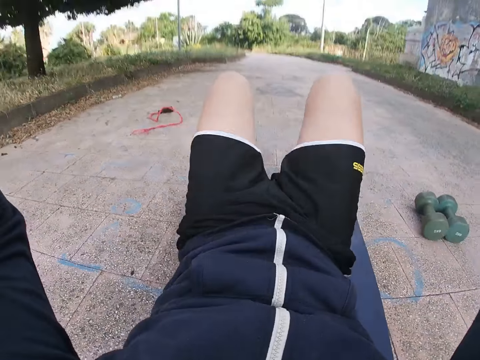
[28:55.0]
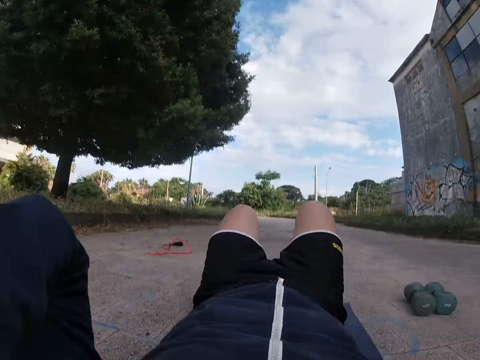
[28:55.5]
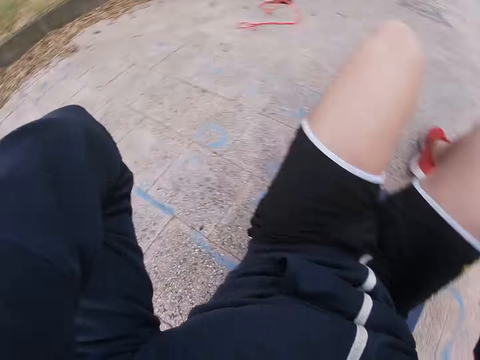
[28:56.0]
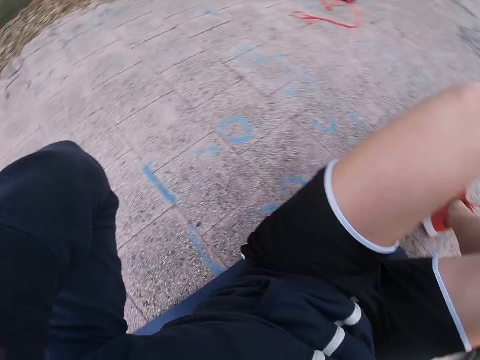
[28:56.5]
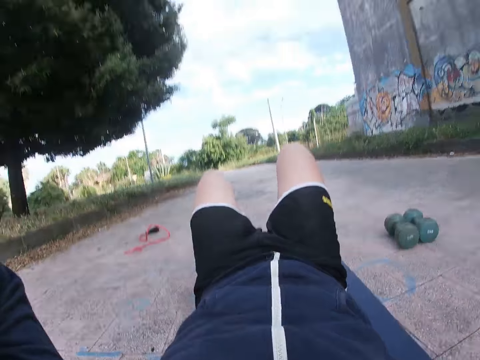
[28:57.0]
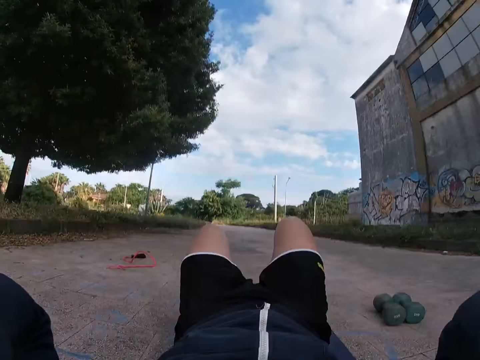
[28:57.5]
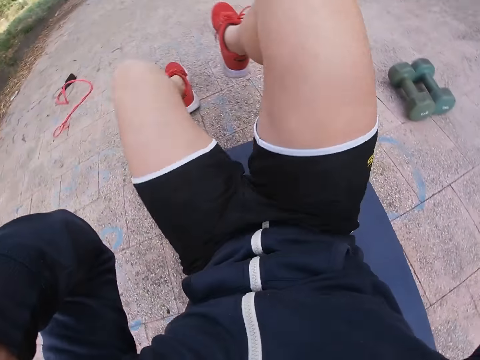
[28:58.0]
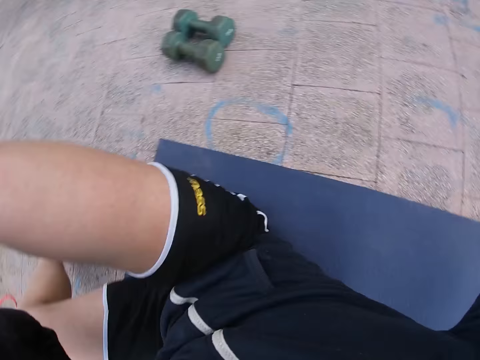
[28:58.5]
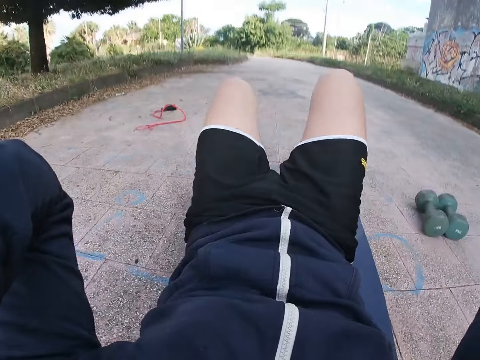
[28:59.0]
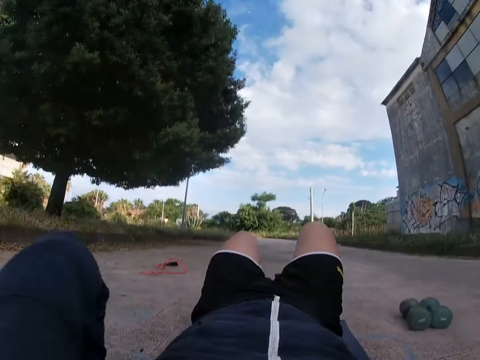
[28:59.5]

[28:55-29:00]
The camera wearer works out.

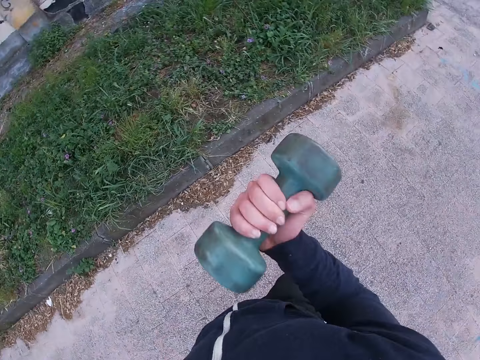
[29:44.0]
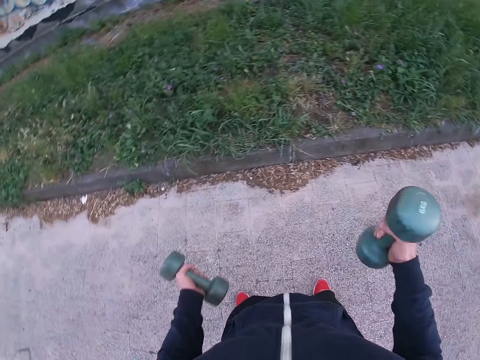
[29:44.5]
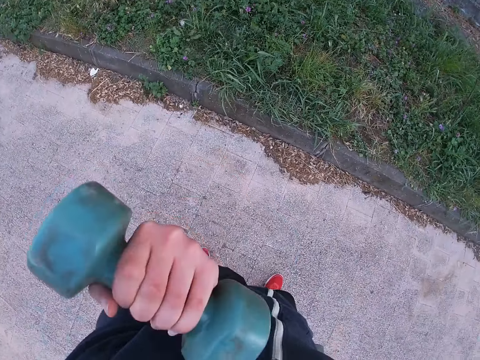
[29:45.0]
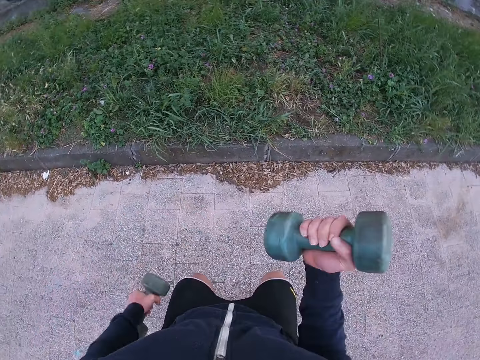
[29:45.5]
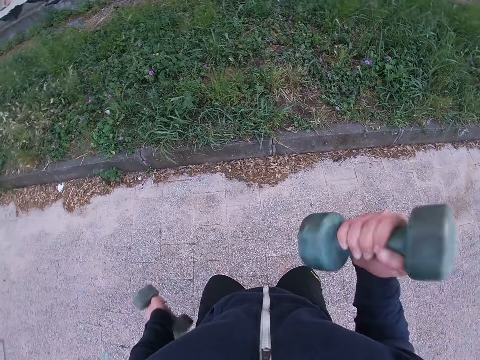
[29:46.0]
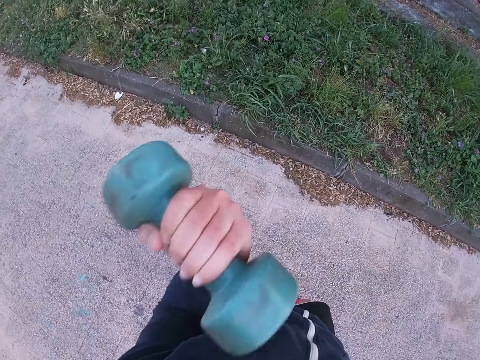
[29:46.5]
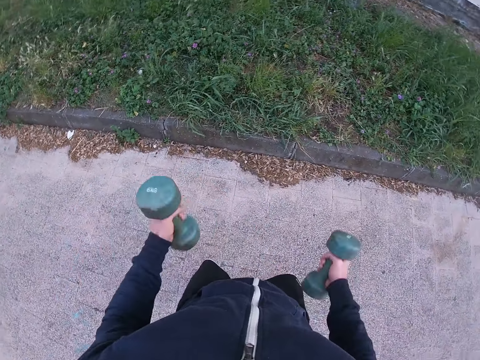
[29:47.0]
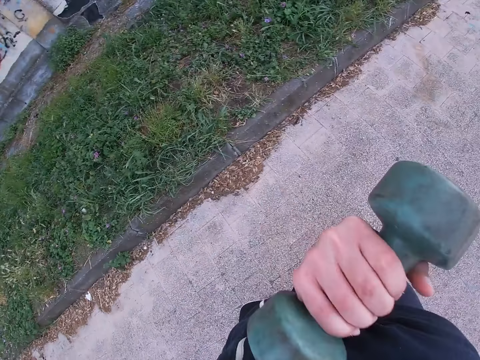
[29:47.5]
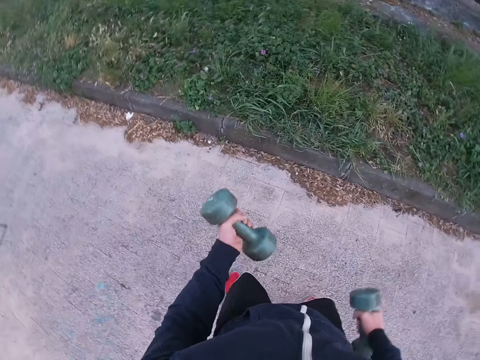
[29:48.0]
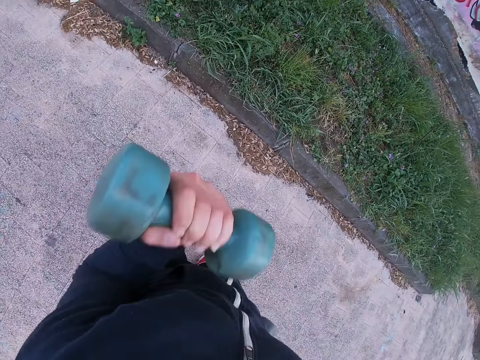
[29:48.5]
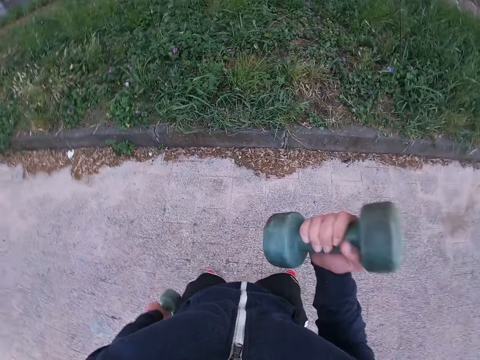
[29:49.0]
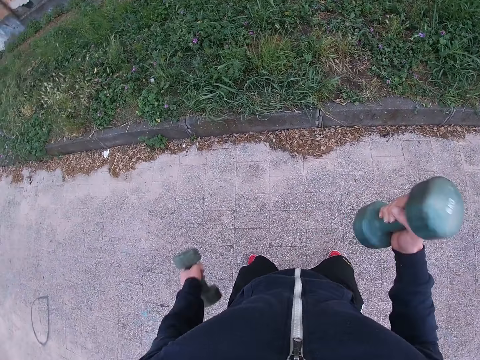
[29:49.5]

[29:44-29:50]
The camera wearer exercises.

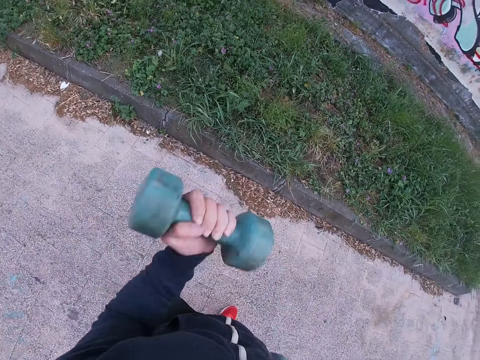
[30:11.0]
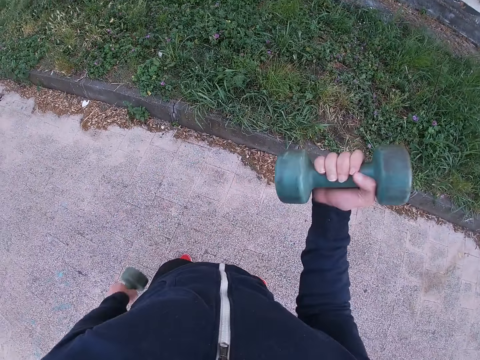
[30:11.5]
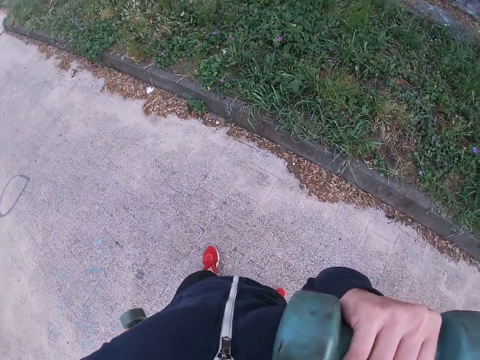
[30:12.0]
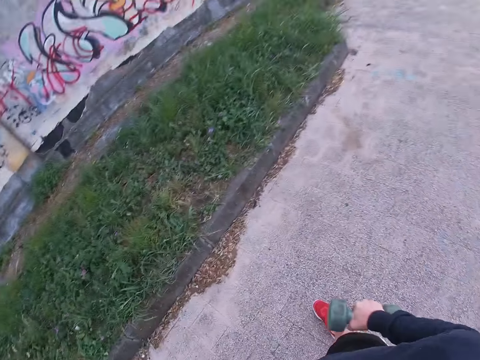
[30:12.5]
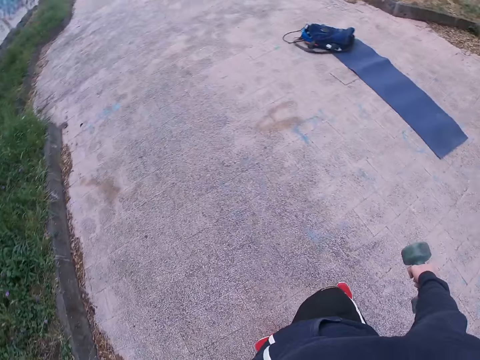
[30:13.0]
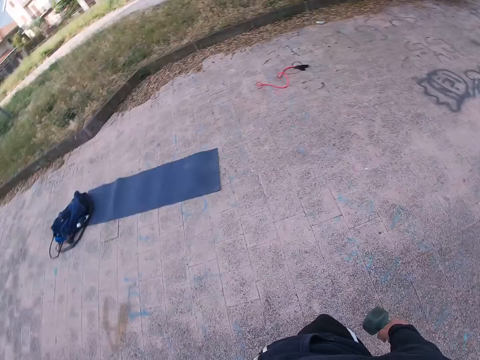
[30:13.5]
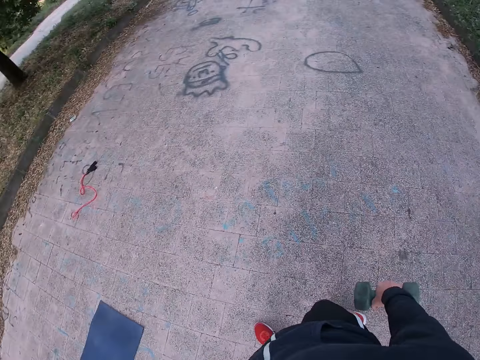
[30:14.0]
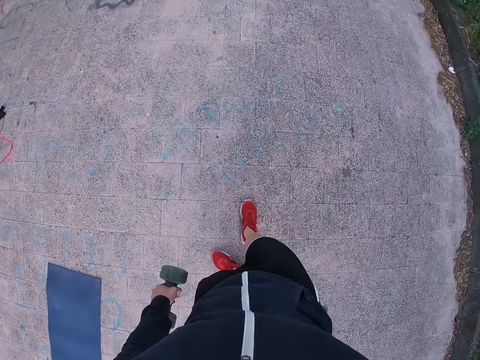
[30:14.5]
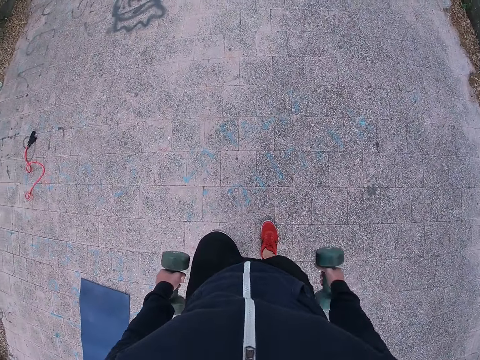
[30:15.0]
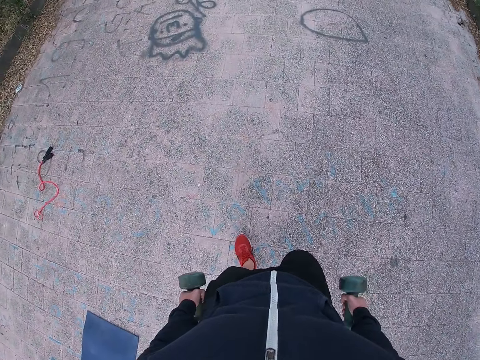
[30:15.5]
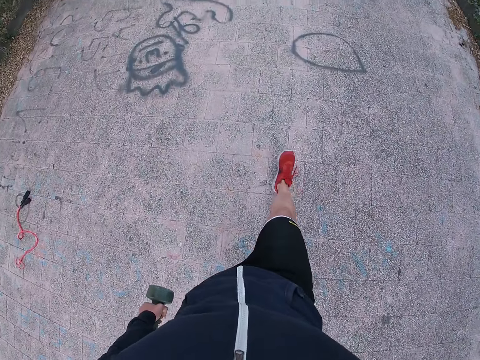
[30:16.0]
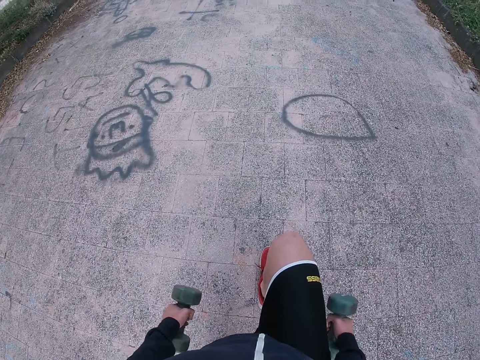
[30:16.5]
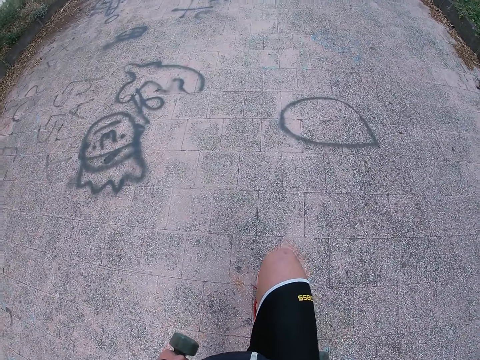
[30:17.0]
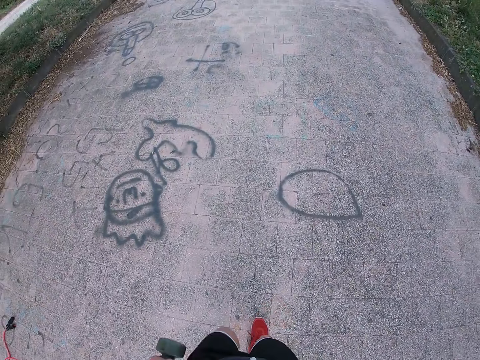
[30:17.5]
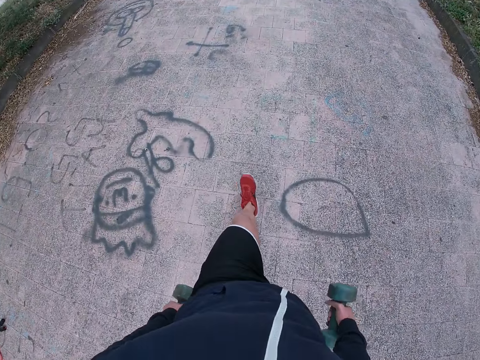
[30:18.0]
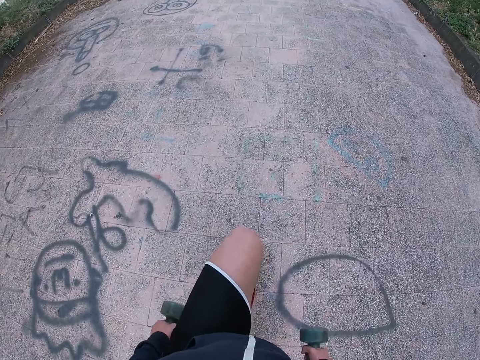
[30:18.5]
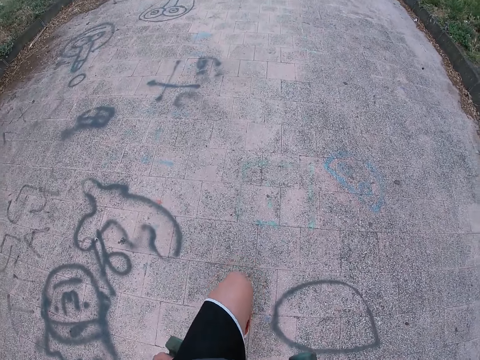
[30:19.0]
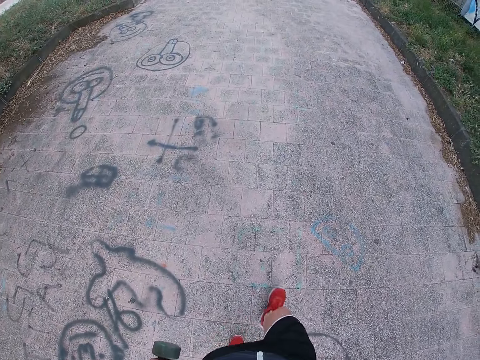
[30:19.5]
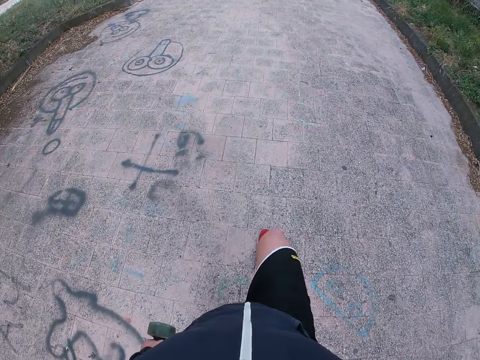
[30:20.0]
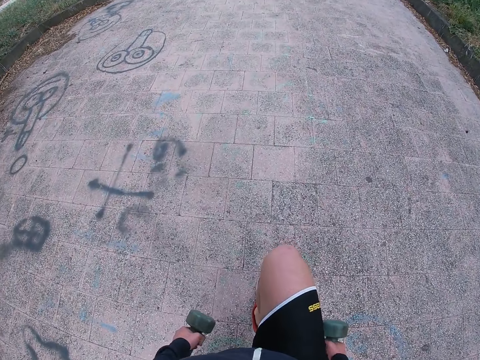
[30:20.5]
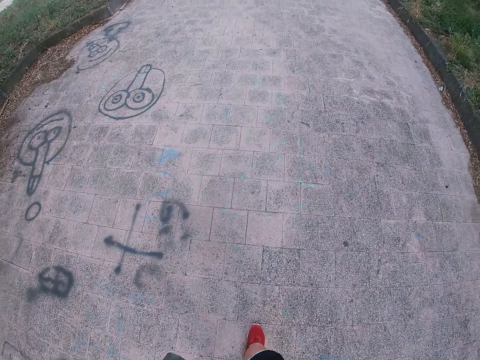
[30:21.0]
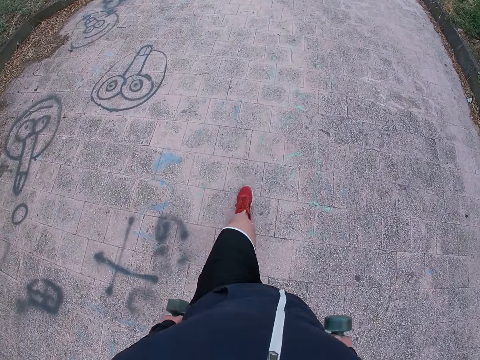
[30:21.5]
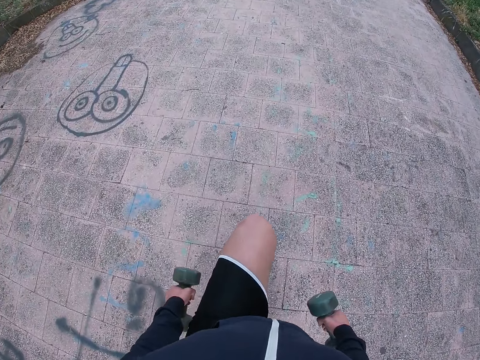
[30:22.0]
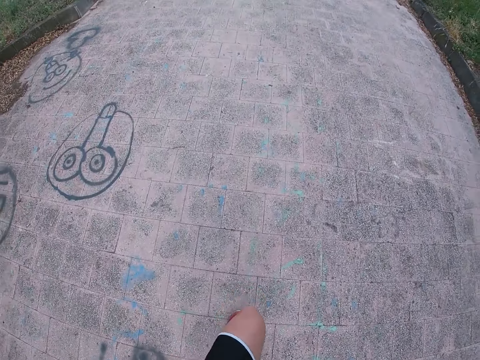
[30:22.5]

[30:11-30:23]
The camera wearer pauses to work out. They turn around. They work out.

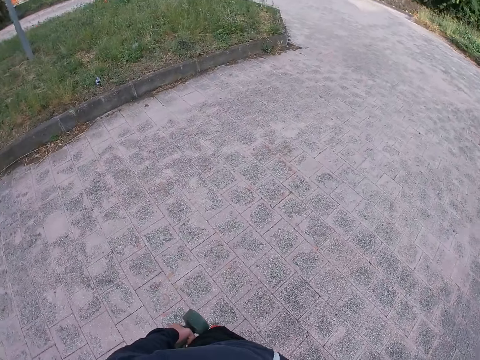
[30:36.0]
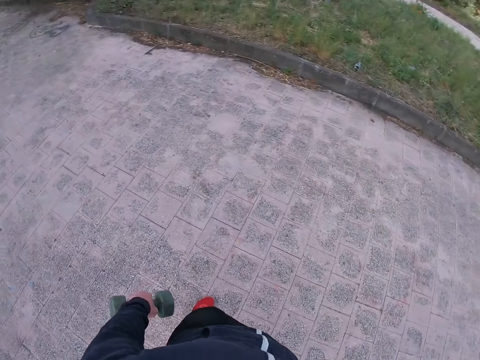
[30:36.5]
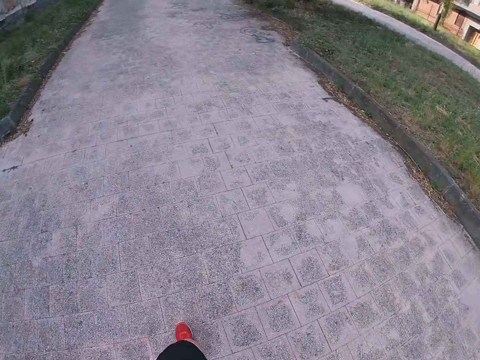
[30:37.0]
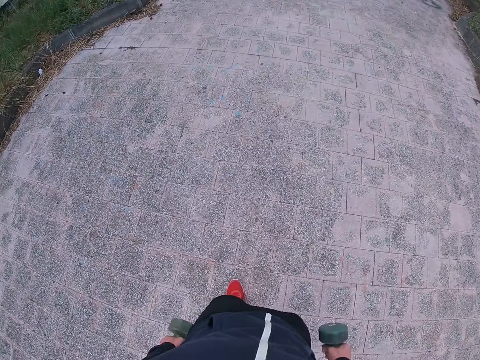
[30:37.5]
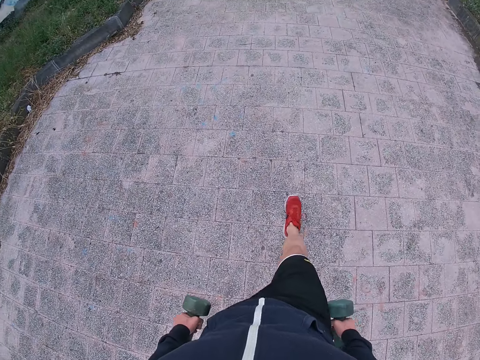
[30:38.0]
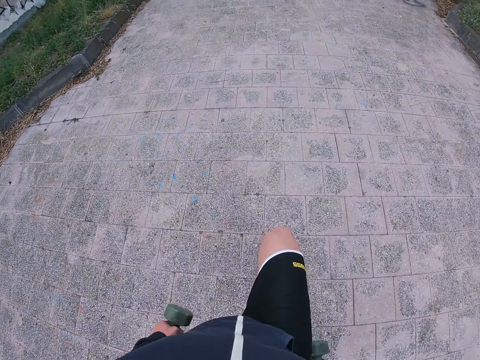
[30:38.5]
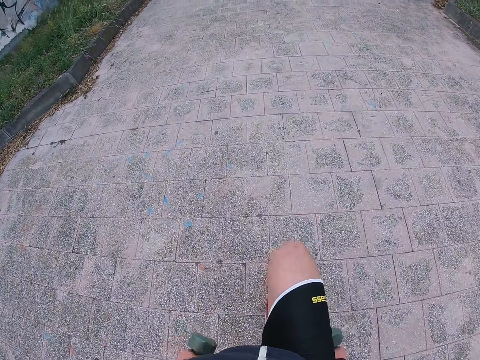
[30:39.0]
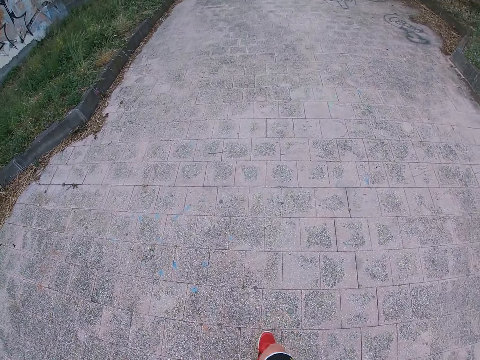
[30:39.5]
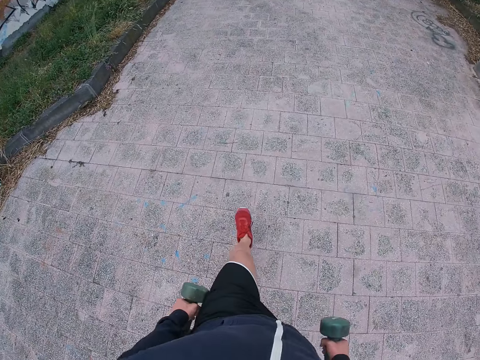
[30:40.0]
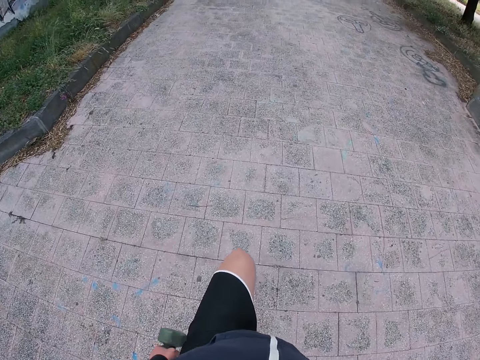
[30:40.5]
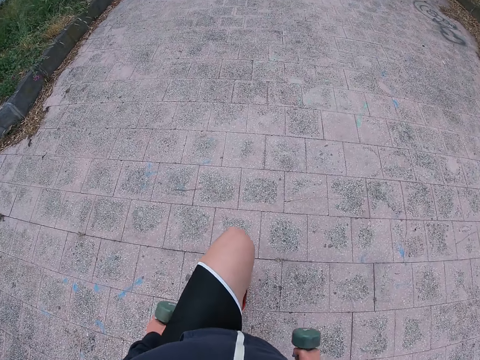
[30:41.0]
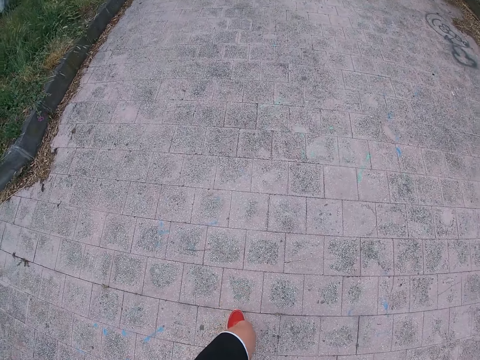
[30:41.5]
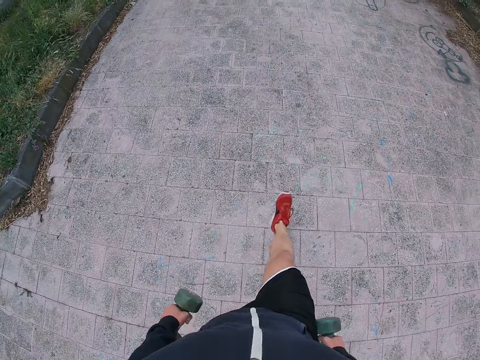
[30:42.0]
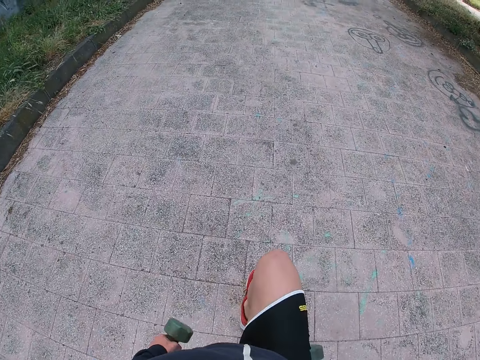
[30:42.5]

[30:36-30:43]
The camera wearer turns around. They exercise.
